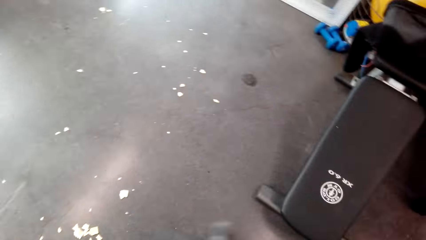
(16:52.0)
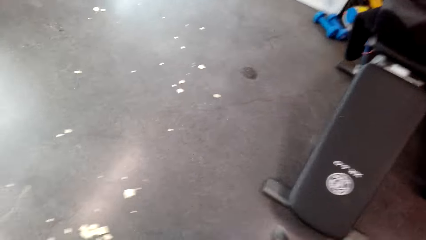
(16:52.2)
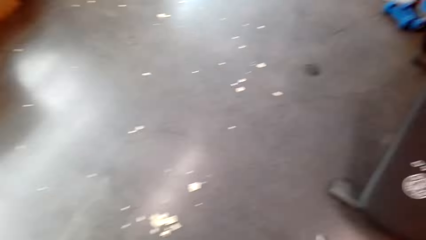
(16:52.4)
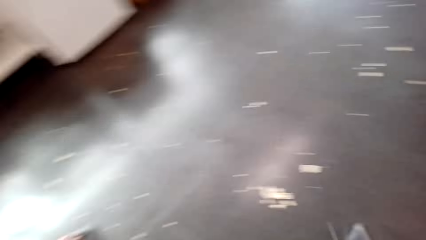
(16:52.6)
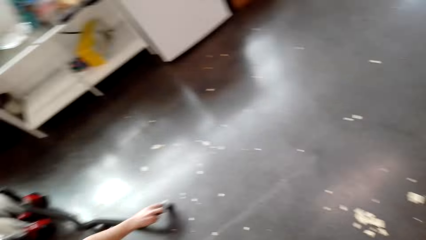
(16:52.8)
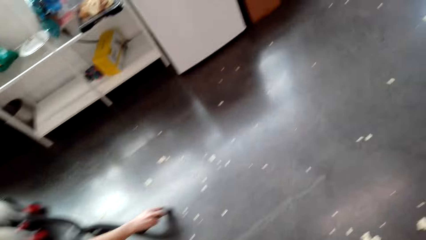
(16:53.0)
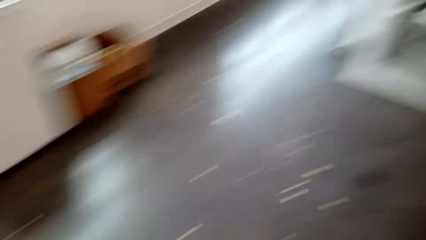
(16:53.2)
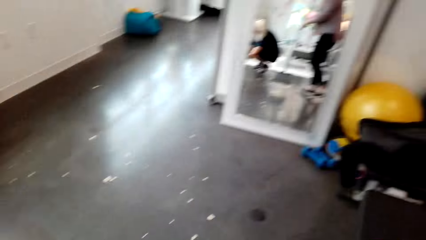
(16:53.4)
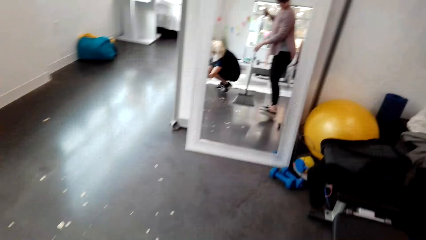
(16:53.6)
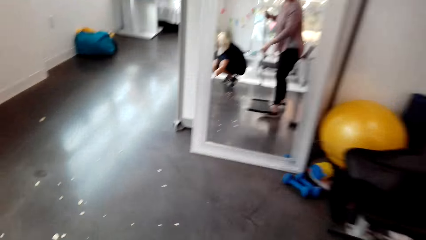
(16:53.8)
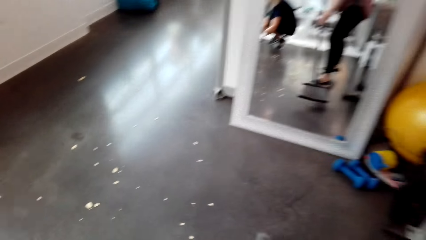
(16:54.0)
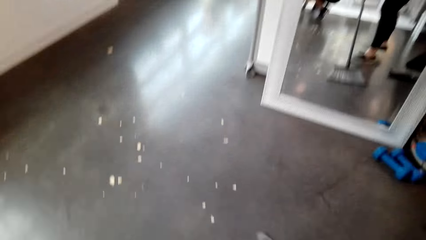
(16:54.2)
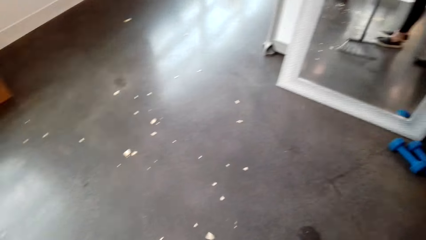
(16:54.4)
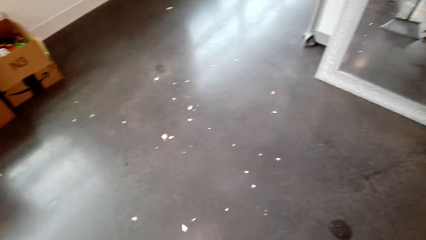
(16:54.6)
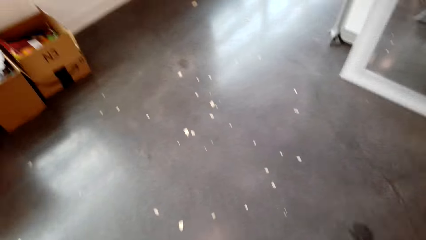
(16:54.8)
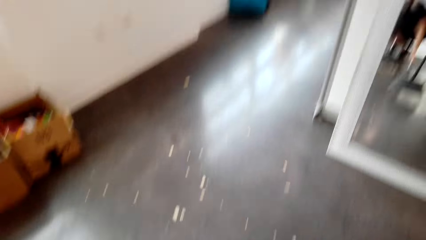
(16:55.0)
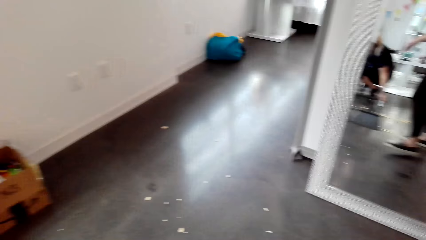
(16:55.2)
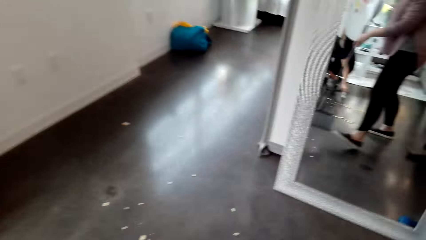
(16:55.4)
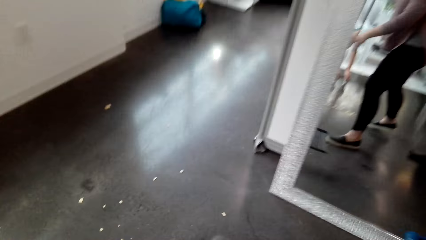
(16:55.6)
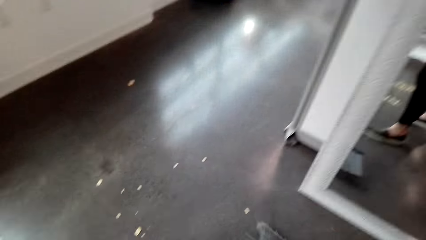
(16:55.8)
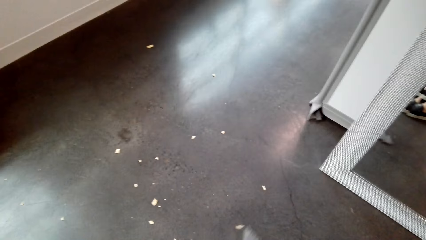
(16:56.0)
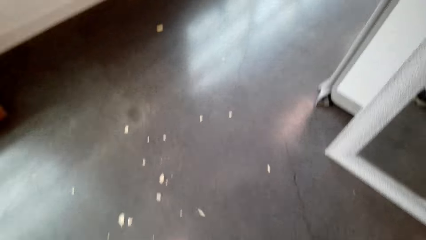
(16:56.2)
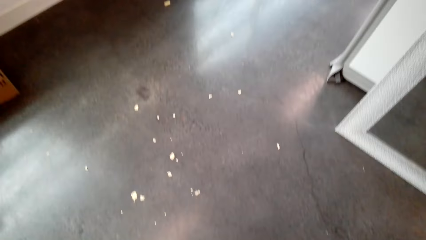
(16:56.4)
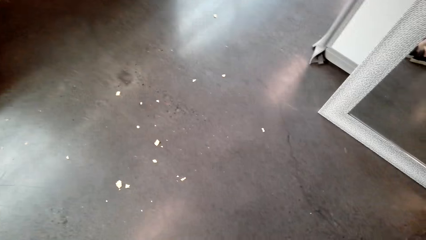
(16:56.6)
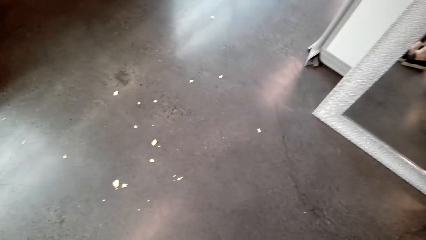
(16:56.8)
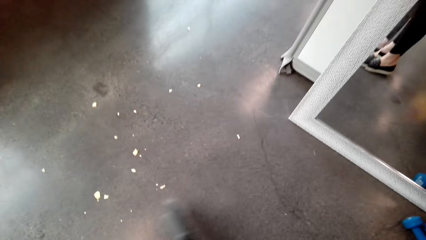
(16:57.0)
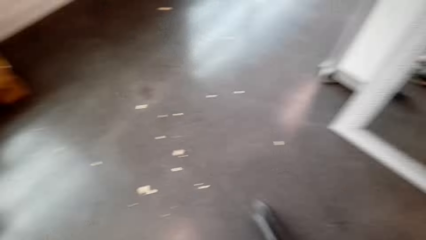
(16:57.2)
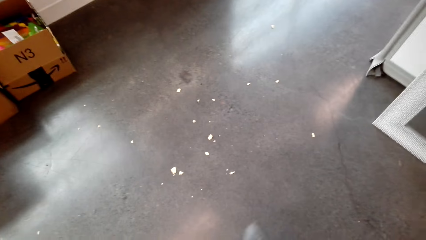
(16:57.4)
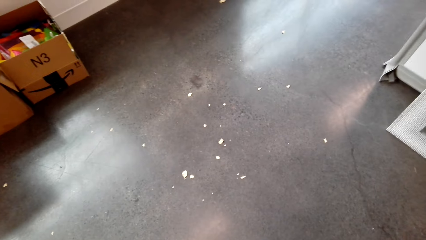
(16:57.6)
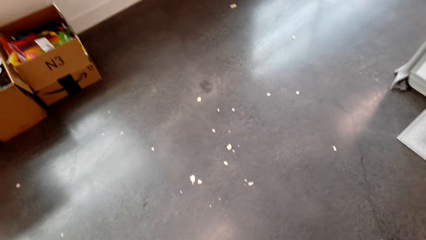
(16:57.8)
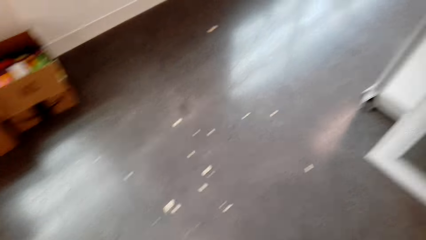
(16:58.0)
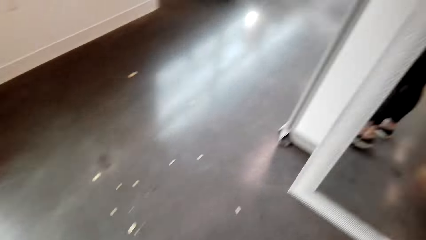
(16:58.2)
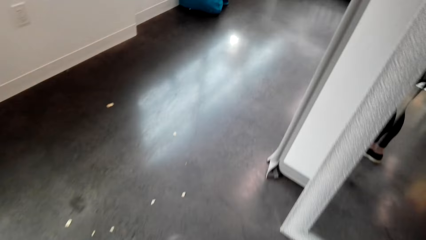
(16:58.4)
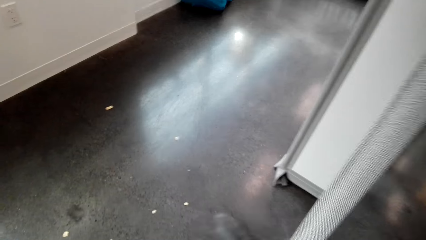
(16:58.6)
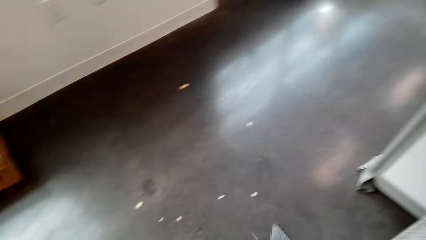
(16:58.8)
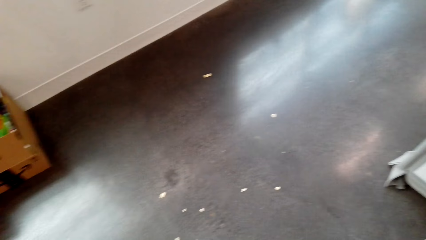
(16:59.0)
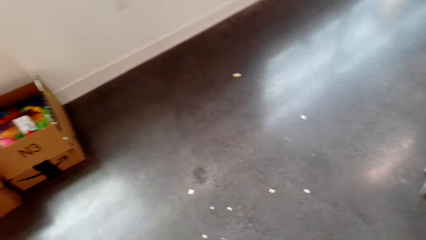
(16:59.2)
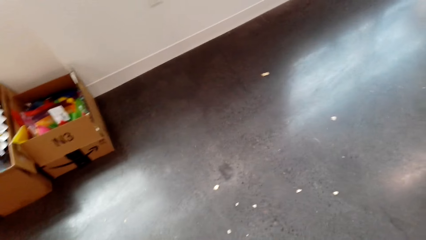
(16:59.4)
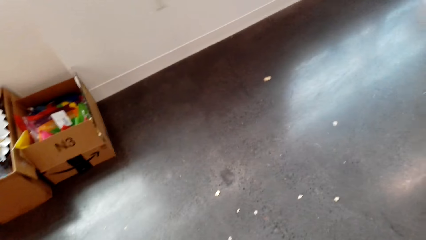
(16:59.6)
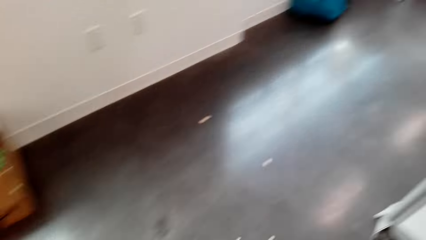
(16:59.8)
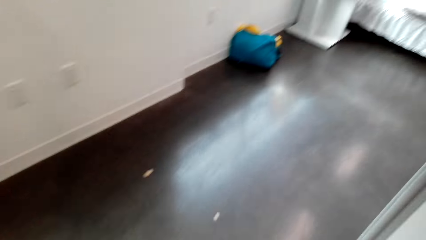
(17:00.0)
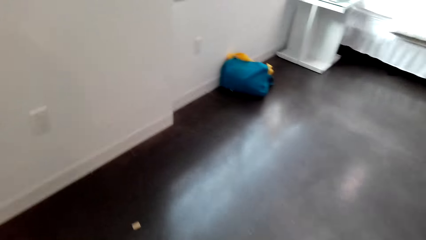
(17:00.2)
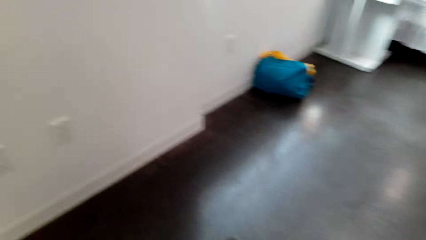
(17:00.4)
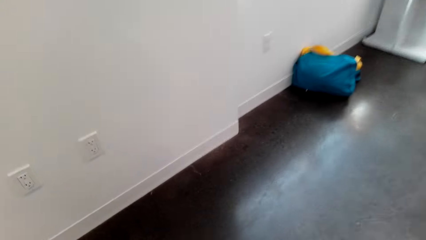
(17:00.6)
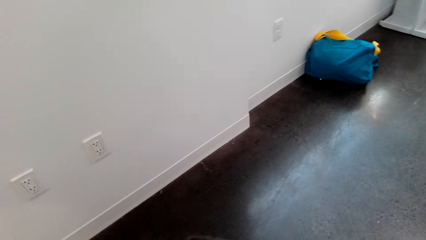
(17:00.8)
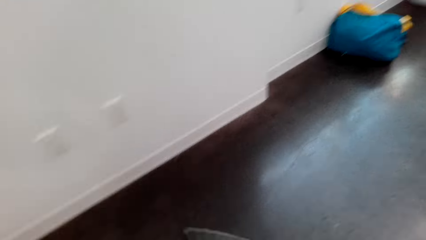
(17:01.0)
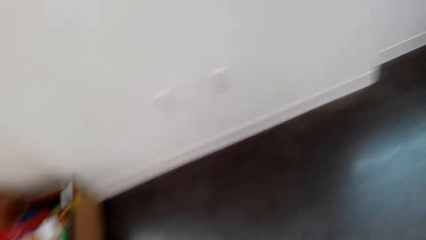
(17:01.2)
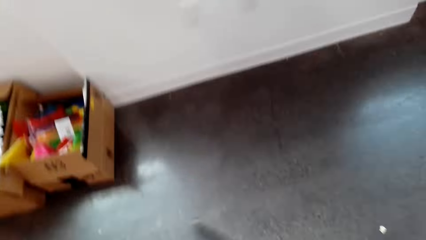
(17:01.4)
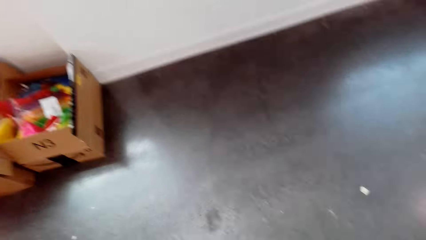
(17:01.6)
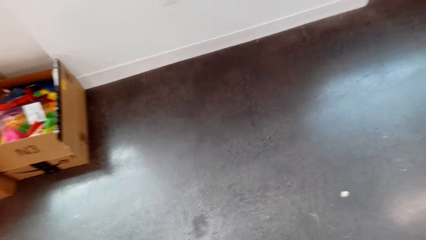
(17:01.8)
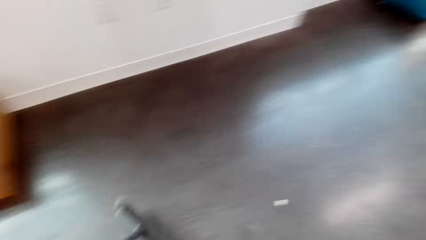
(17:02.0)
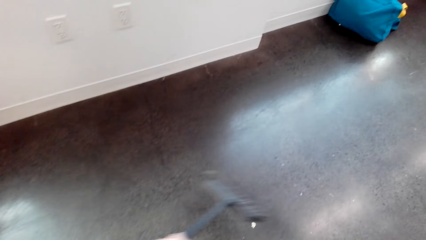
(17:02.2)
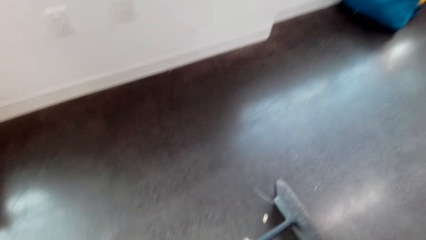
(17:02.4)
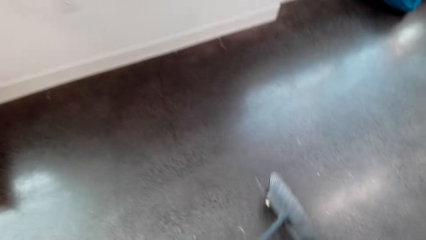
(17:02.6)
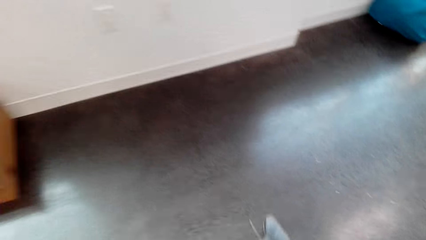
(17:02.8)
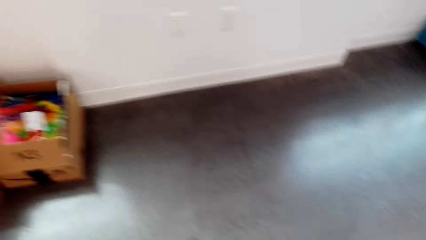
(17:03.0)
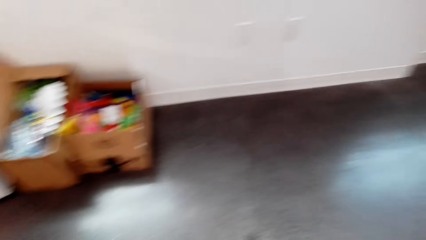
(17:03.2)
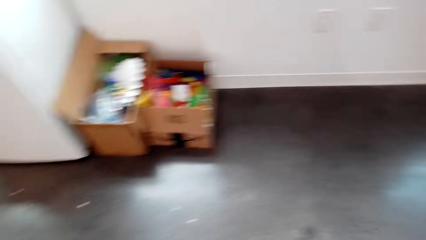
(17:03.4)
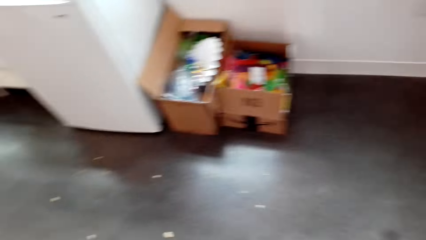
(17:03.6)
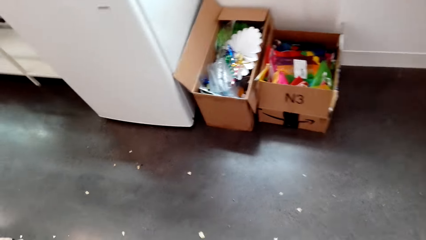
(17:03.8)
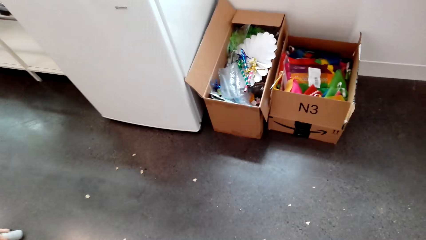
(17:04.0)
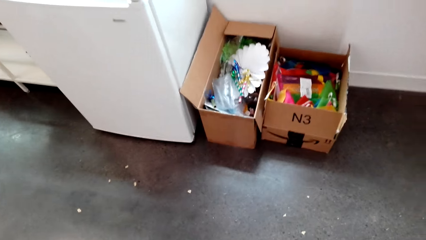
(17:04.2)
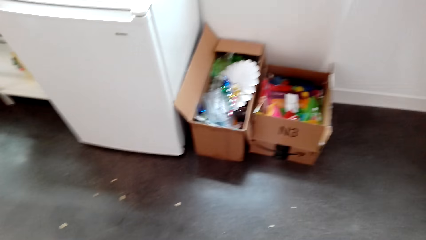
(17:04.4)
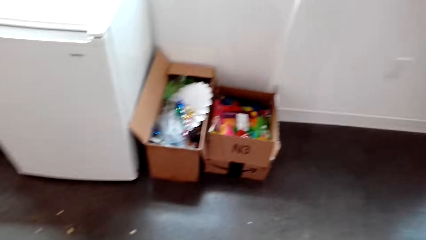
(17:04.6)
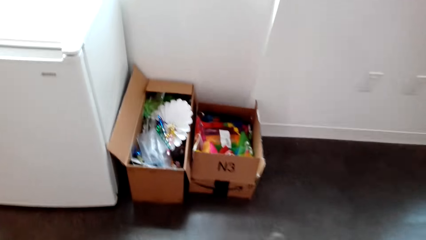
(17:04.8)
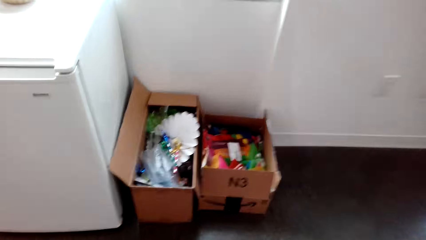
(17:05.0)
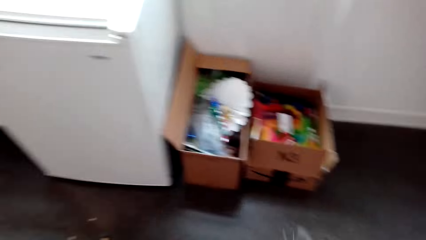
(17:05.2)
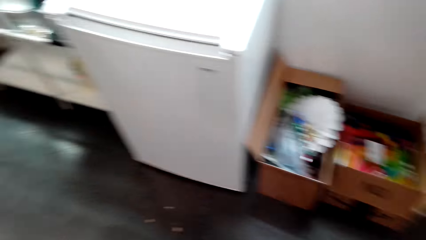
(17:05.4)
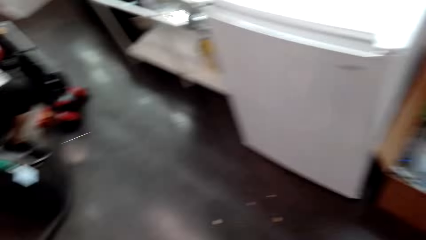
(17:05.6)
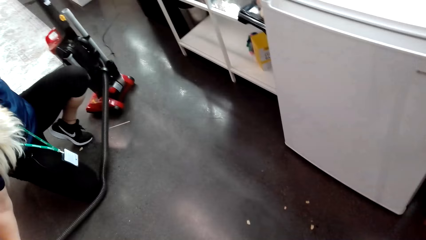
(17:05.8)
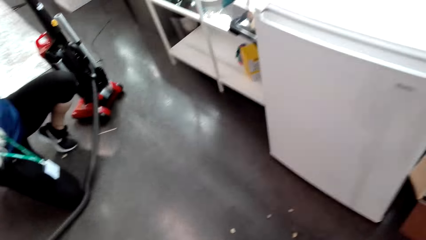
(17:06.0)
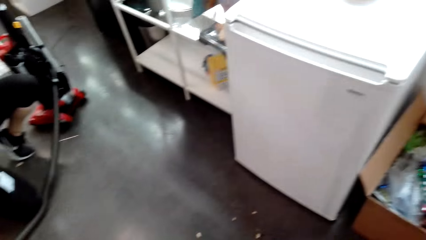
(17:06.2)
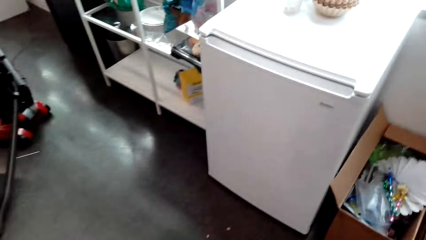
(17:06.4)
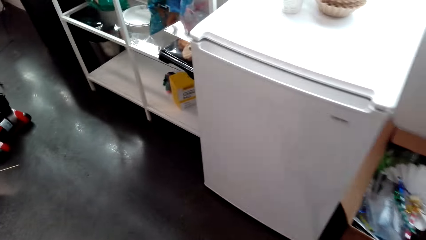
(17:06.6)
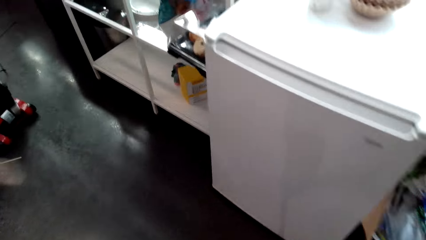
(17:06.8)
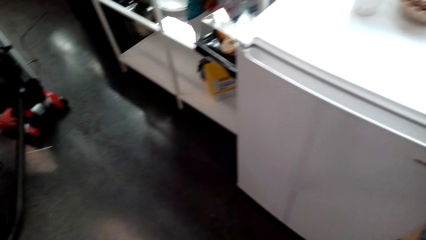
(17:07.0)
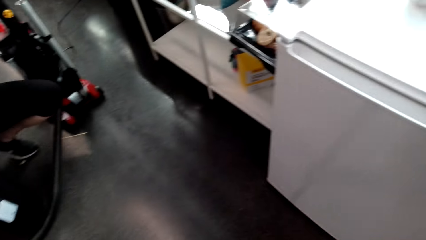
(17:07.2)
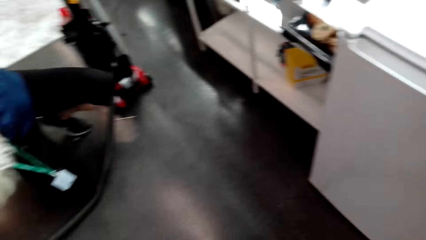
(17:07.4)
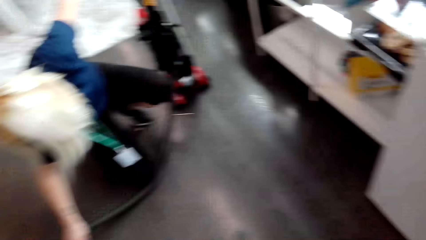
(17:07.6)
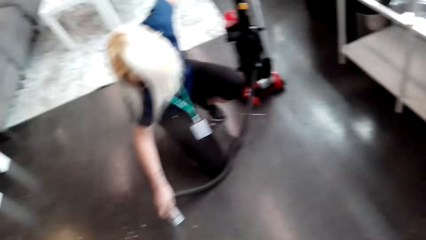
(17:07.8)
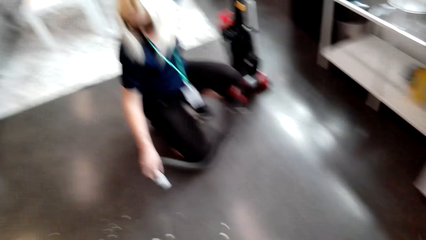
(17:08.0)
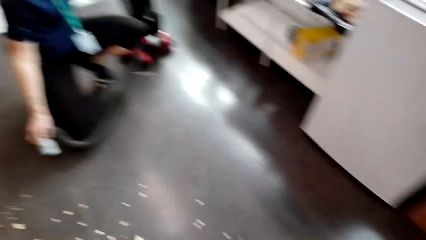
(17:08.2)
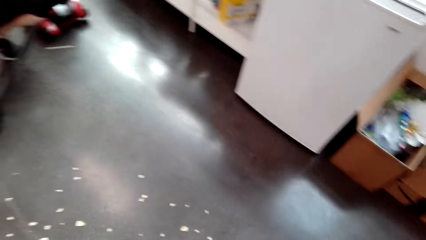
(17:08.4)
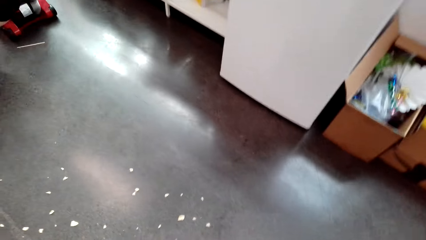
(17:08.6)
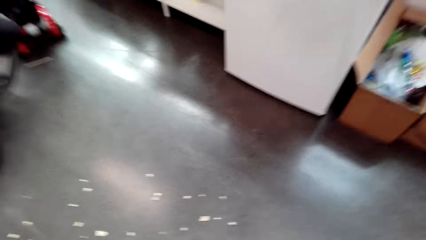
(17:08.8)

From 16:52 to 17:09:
A person collects the dust. The camera wearer cleans the room.
